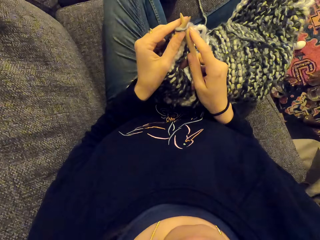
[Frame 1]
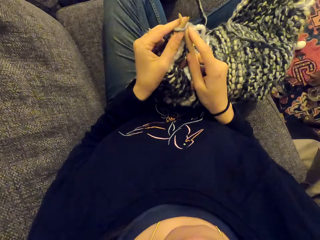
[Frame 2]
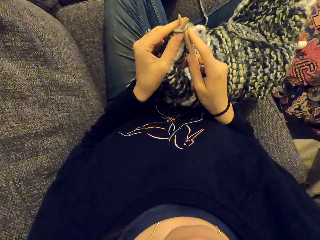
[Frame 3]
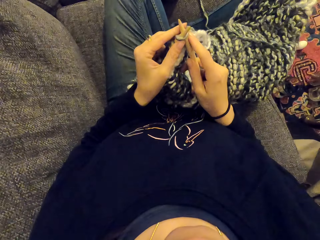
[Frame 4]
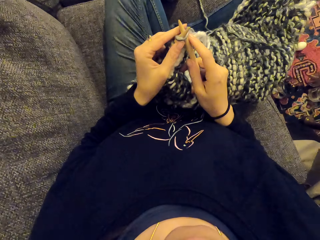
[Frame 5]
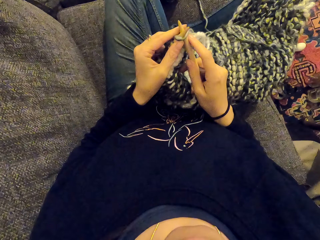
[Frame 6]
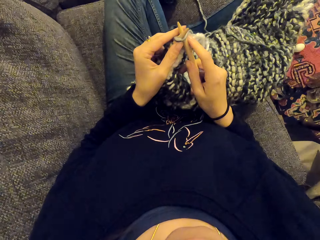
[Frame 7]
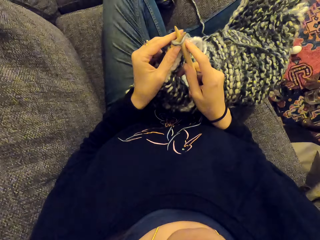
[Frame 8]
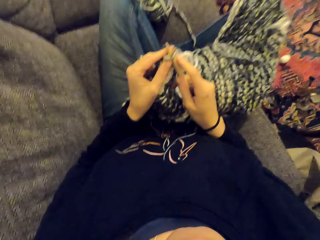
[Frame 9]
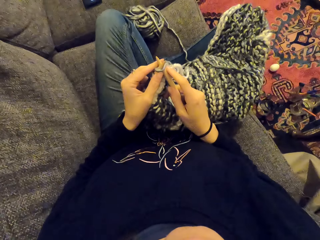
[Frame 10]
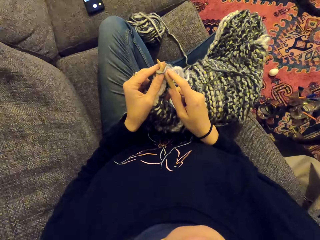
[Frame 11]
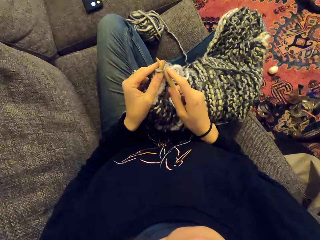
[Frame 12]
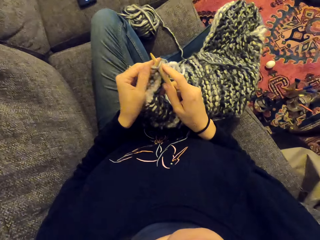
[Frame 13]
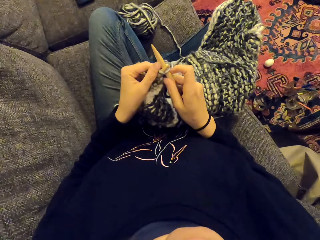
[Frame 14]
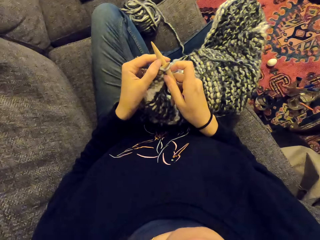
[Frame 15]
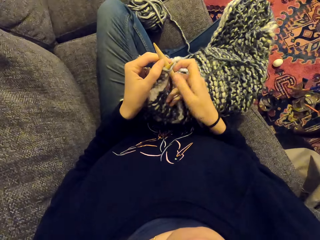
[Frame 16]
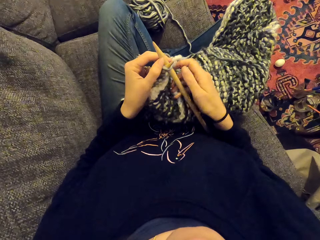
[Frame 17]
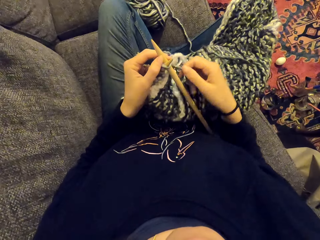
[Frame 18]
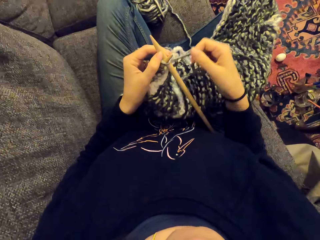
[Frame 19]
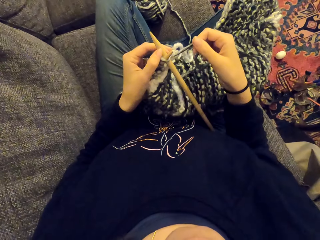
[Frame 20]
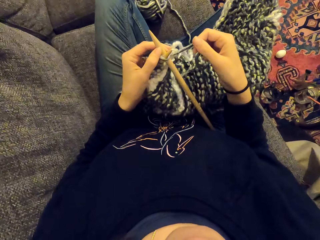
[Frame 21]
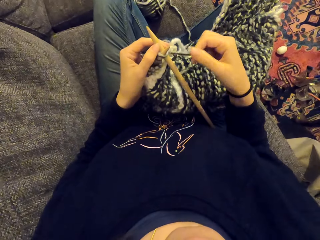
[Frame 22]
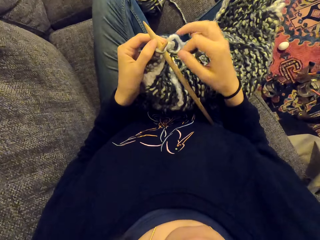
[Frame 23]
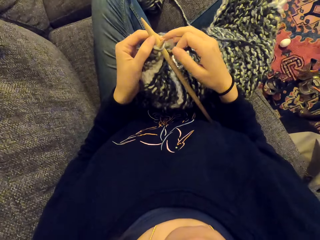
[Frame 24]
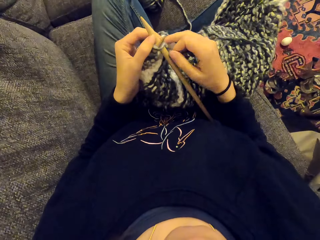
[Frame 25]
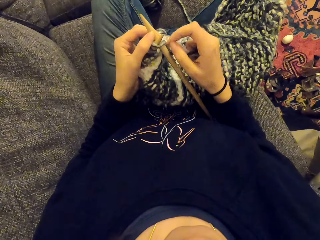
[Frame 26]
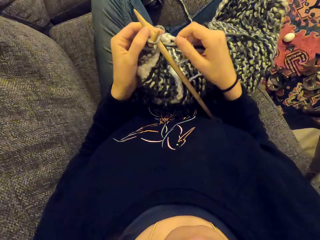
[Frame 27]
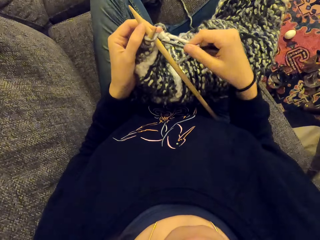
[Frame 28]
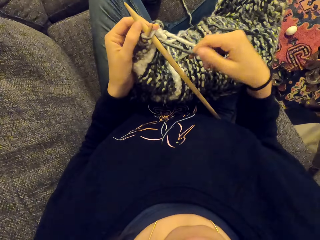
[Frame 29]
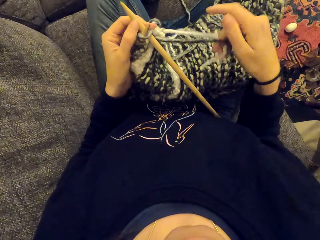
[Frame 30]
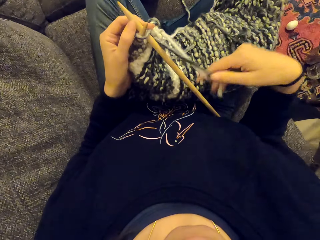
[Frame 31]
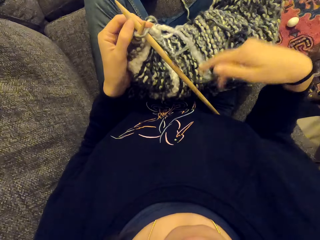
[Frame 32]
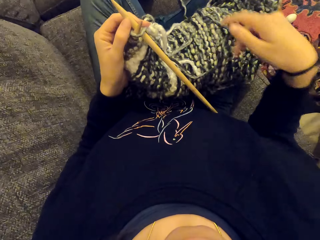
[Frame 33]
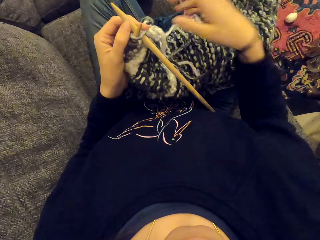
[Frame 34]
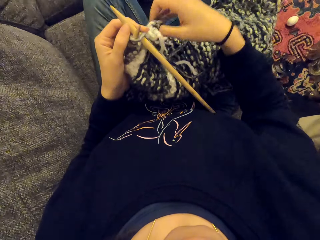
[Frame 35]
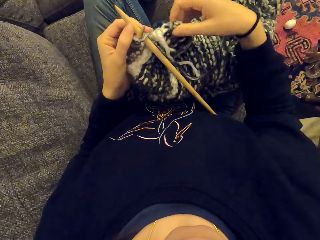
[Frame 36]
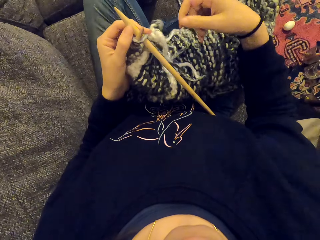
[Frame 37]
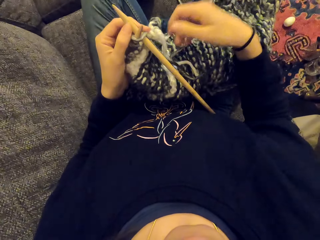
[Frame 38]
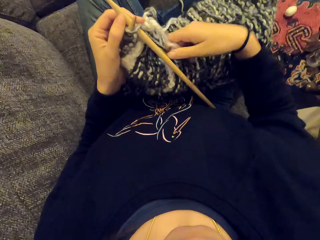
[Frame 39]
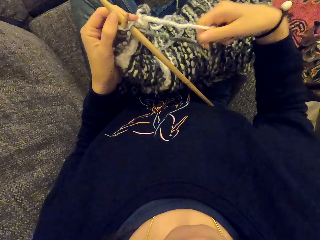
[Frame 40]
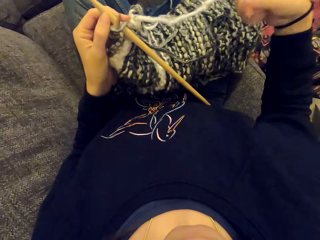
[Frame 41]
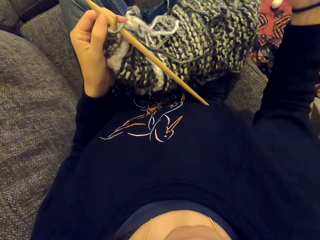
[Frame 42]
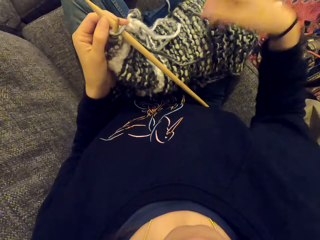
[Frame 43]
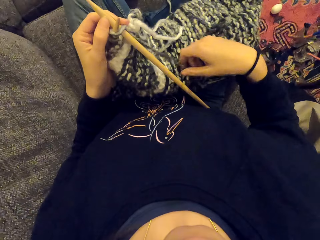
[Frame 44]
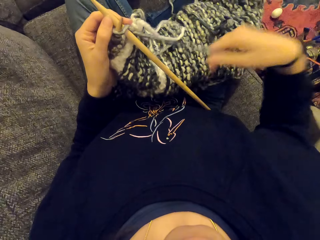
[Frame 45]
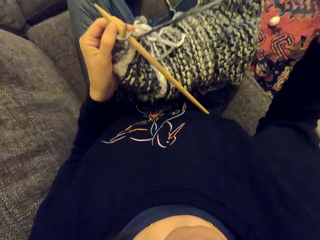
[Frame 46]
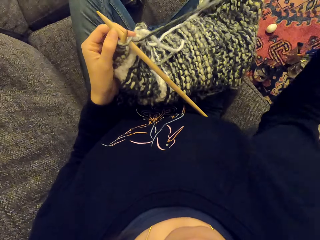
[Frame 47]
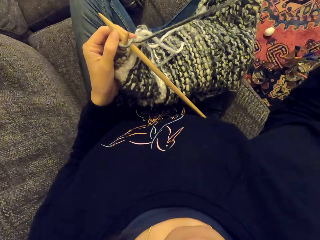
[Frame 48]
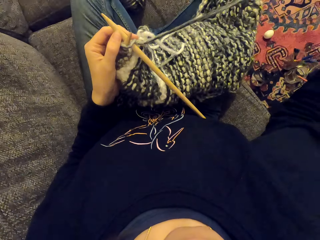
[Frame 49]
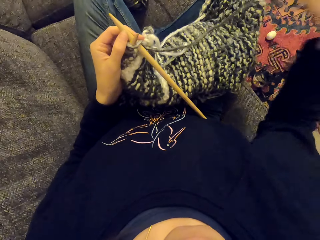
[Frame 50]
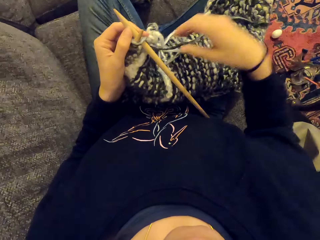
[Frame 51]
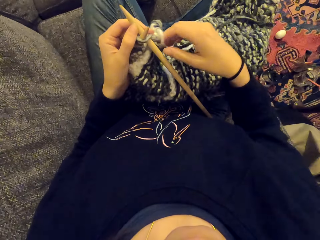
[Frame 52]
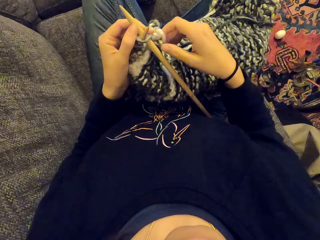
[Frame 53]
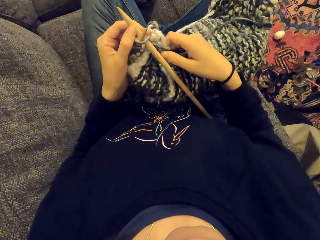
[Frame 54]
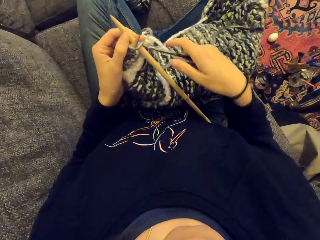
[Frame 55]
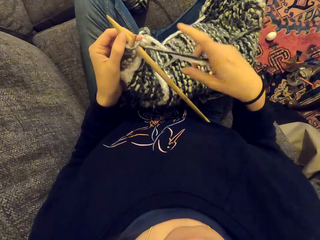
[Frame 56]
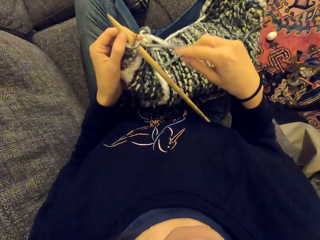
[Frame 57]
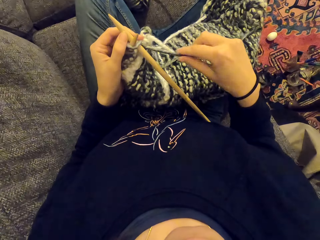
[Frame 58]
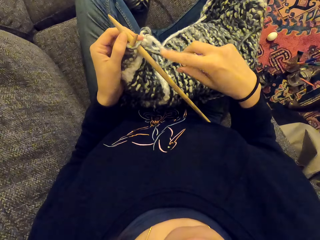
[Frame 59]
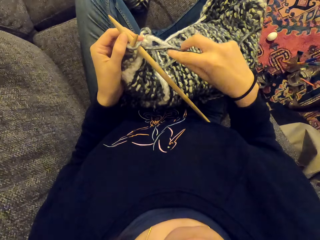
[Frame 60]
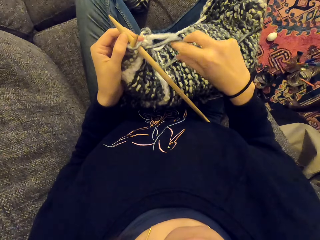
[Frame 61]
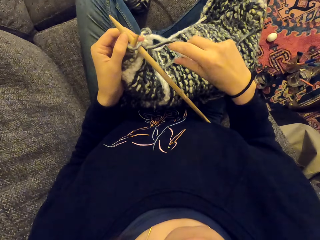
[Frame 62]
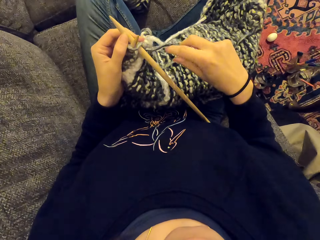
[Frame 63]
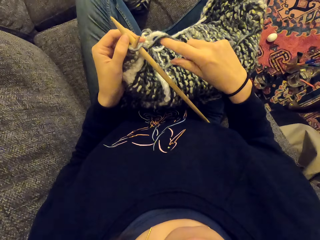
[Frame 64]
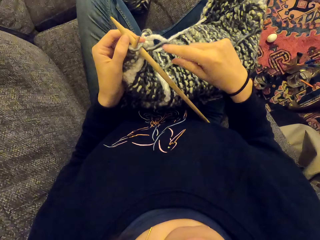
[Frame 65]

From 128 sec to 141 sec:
The camera wearer stares at the fabric. They align the threads.

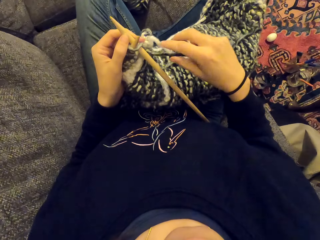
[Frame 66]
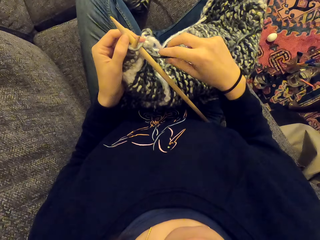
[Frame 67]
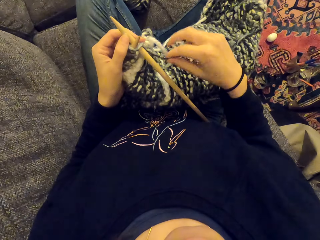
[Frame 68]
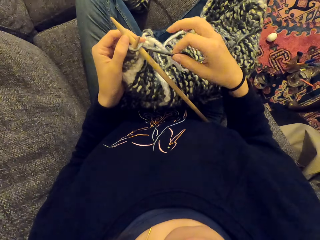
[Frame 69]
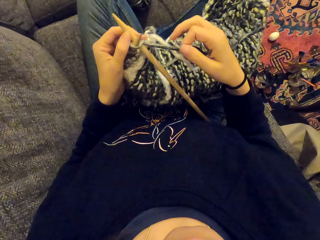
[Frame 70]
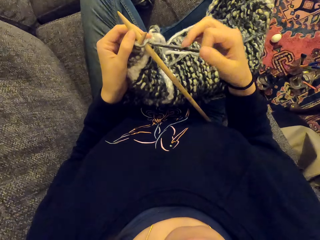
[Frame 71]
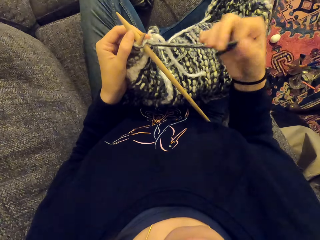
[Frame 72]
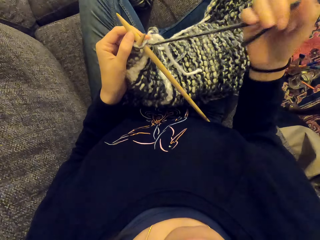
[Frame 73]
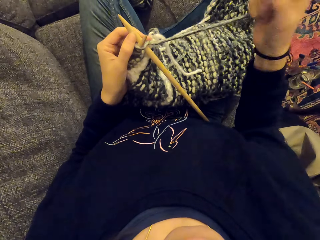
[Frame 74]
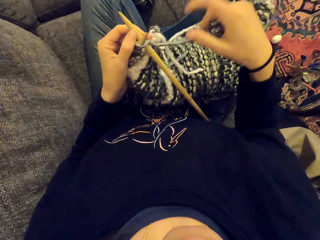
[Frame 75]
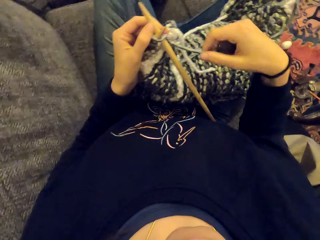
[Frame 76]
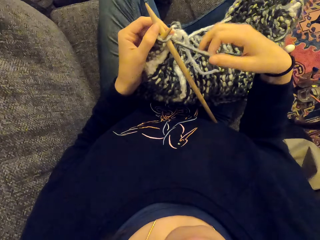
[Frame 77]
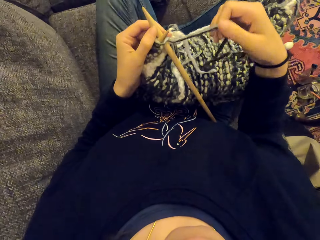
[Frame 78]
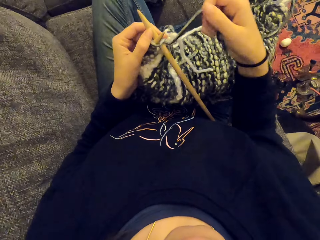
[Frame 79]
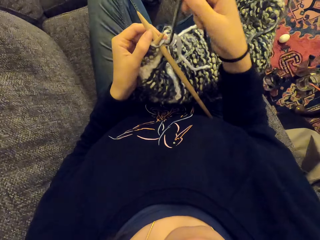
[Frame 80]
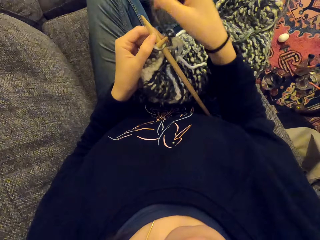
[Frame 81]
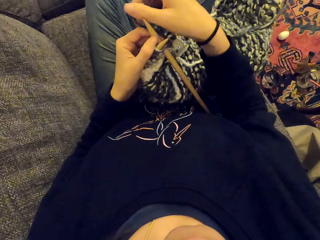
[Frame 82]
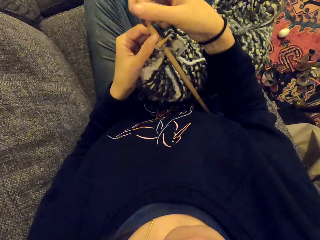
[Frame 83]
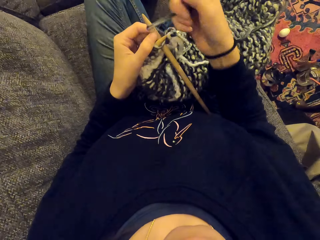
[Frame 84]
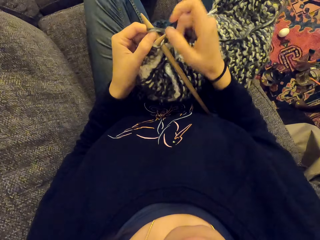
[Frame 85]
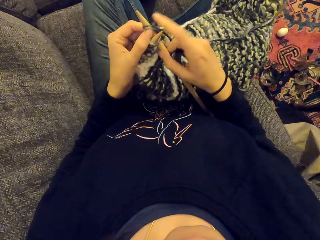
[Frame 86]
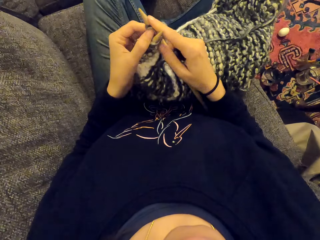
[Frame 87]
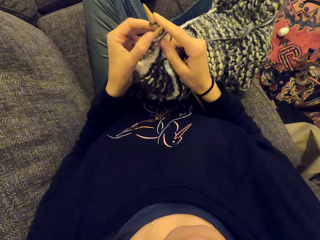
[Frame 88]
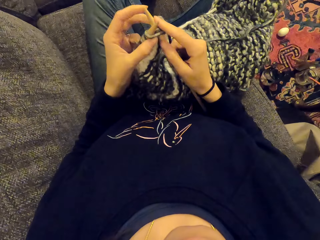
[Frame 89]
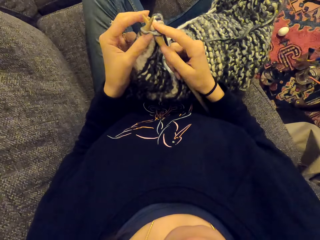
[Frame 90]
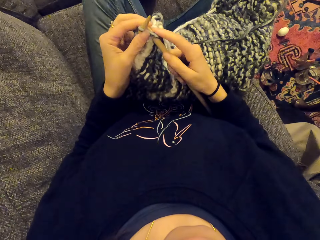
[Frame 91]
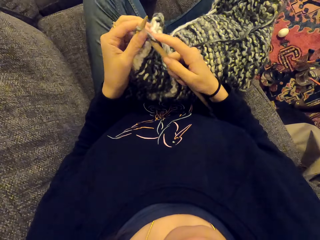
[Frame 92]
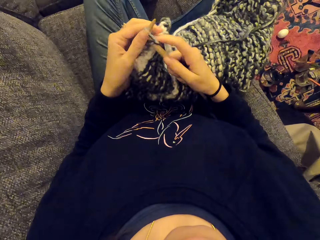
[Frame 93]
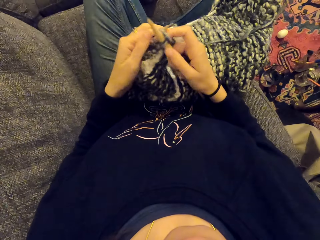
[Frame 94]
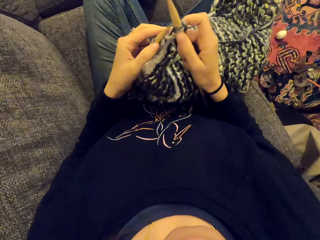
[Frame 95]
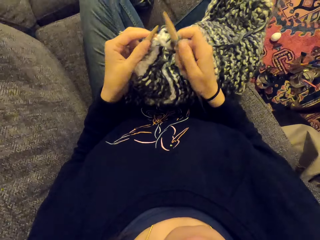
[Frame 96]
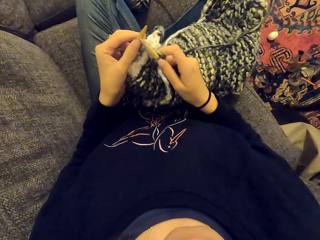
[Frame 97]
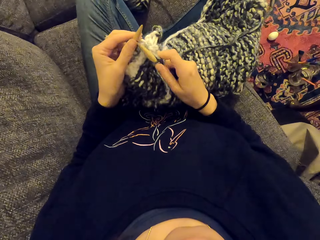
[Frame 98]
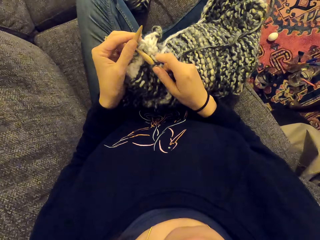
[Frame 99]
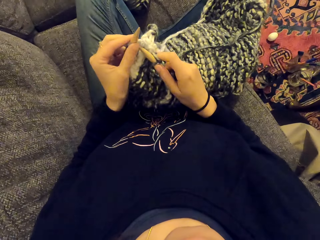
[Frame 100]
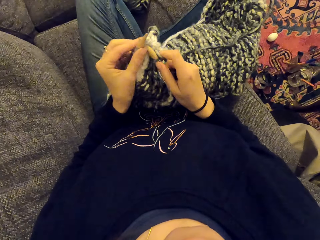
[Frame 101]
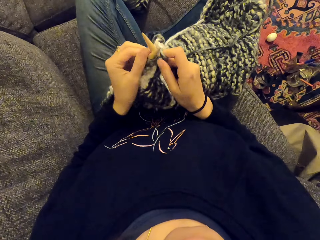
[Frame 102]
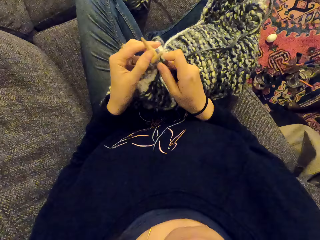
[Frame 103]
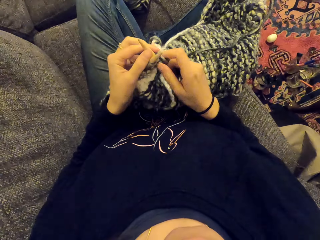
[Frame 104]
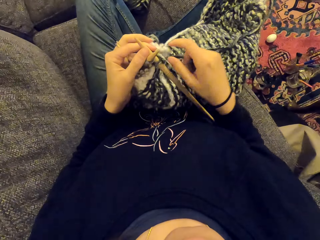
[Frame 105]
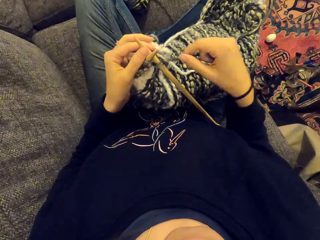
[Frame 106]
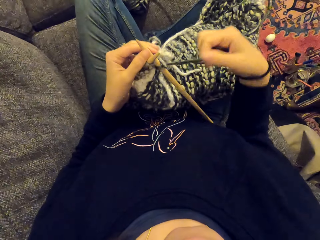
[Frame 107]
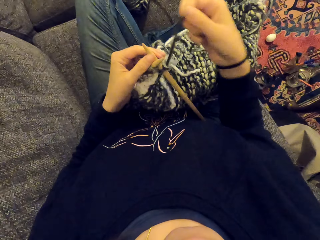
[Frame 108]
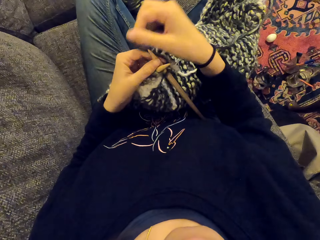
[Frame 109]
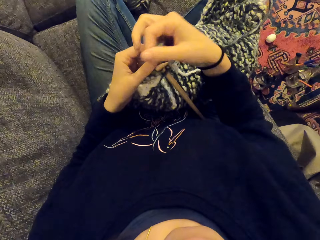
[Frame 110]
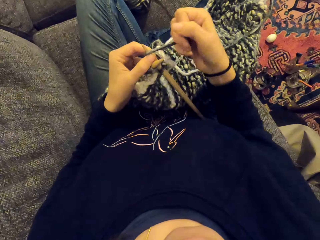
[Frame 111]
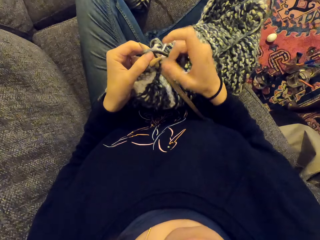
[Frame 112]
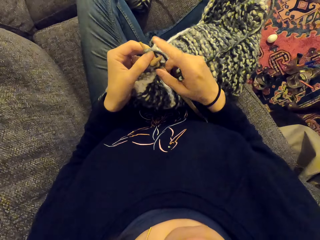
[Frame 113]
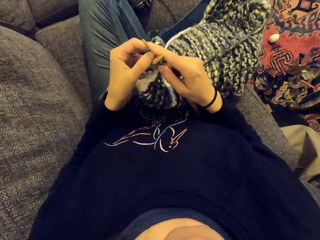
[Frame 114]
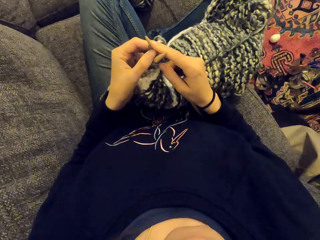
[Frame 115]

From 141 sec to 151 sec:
The camera wearer knits the fabric with the crochet hook.
